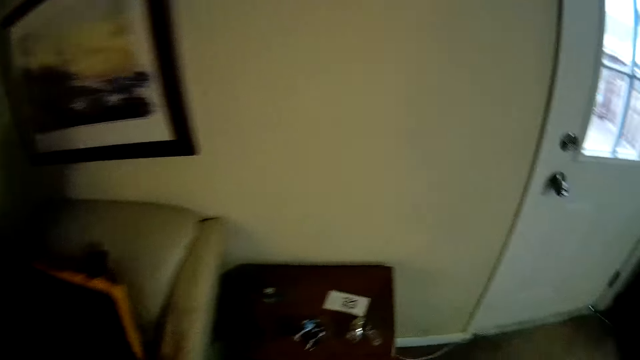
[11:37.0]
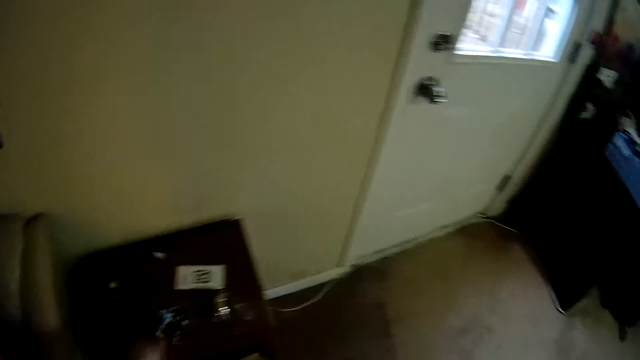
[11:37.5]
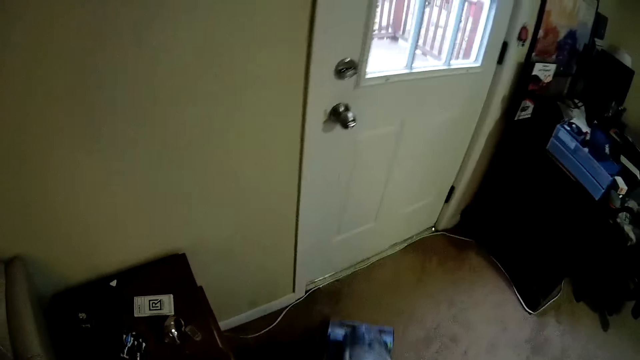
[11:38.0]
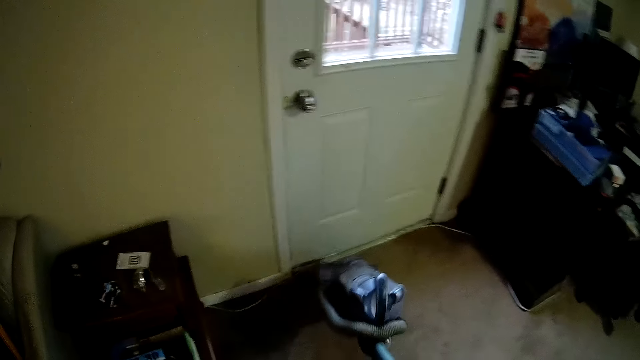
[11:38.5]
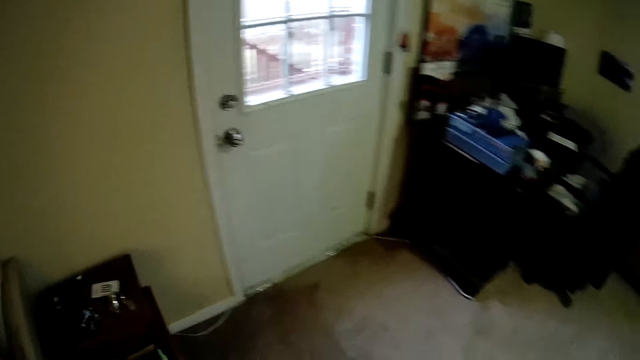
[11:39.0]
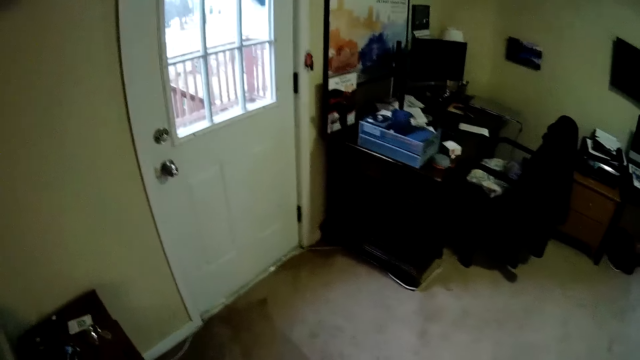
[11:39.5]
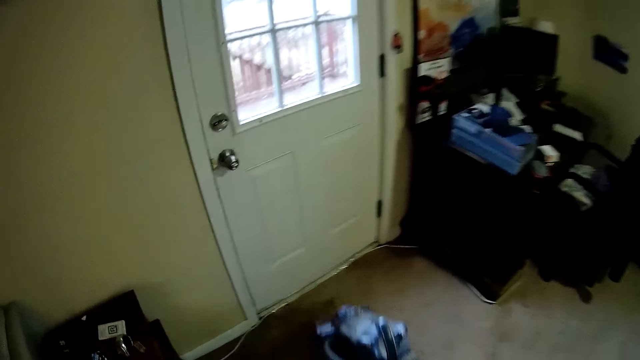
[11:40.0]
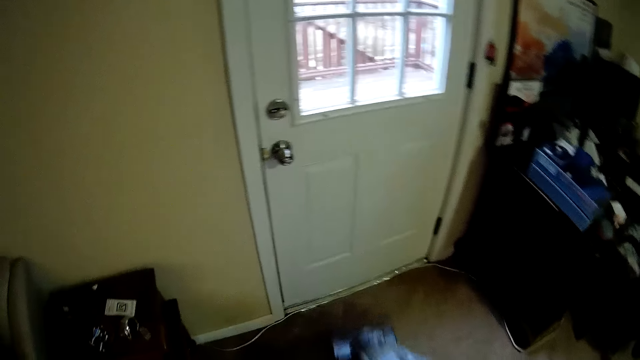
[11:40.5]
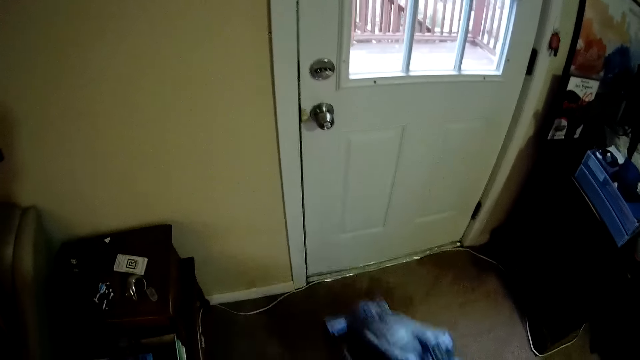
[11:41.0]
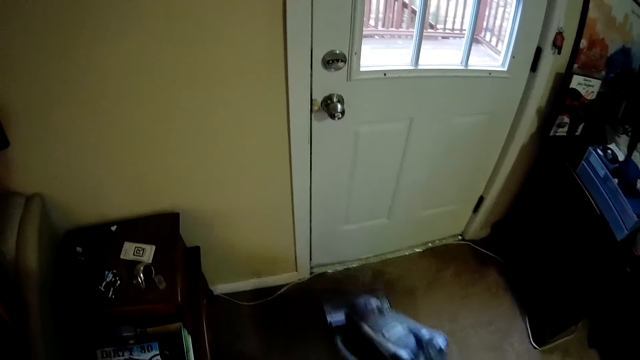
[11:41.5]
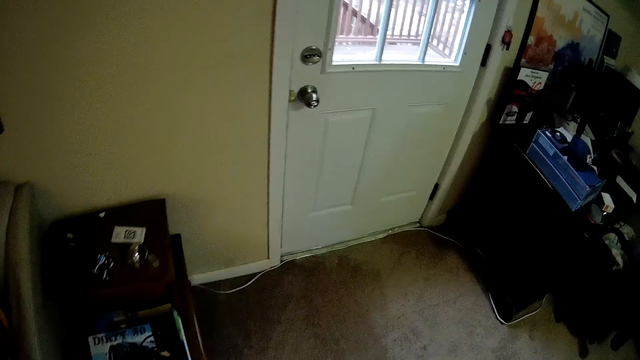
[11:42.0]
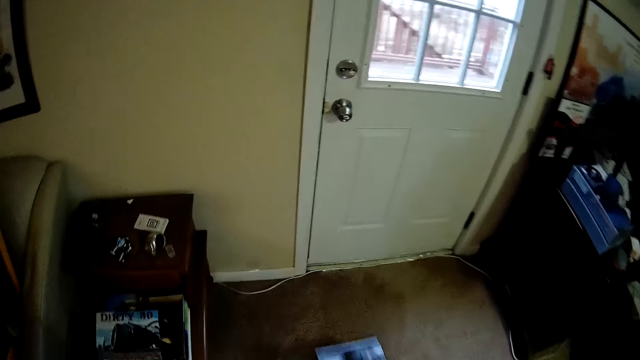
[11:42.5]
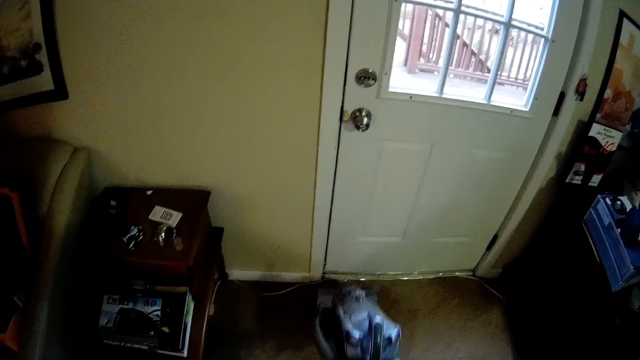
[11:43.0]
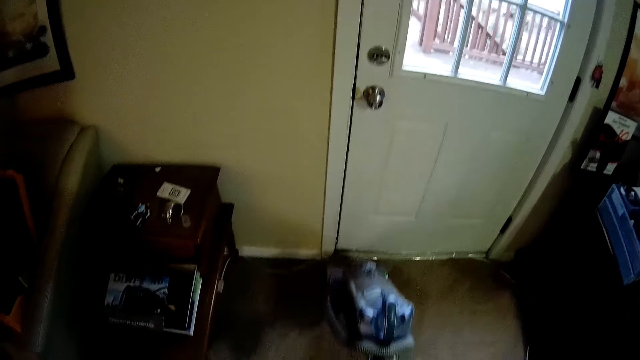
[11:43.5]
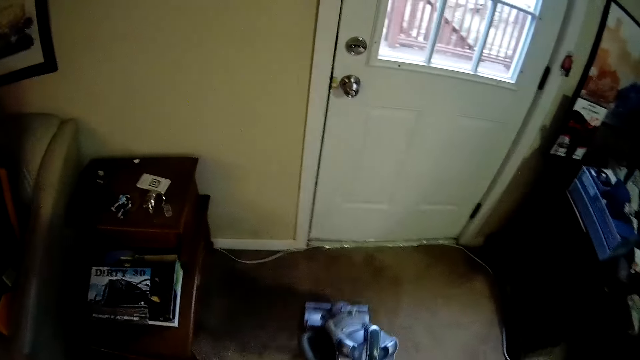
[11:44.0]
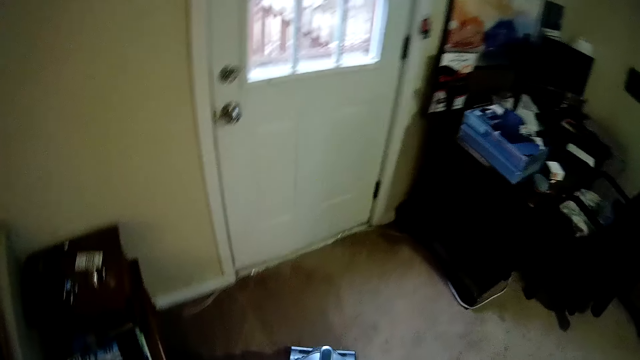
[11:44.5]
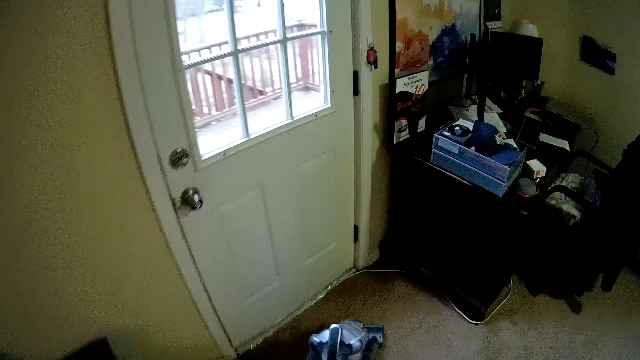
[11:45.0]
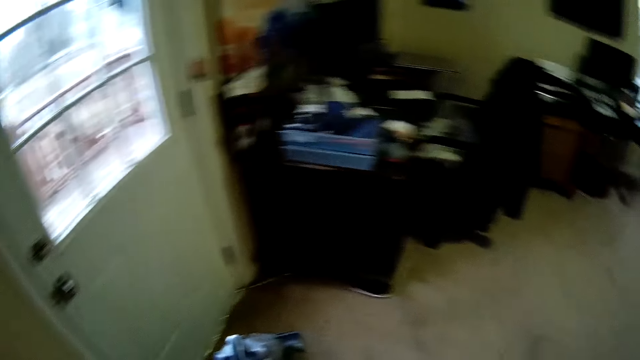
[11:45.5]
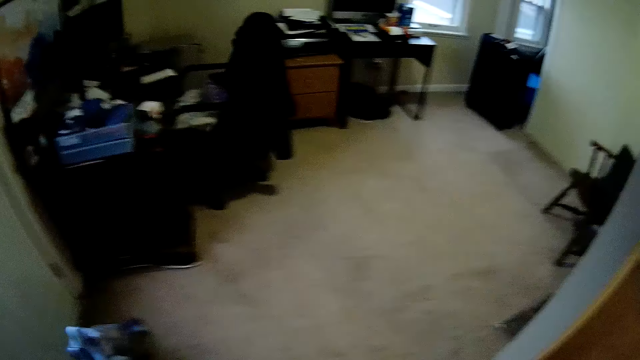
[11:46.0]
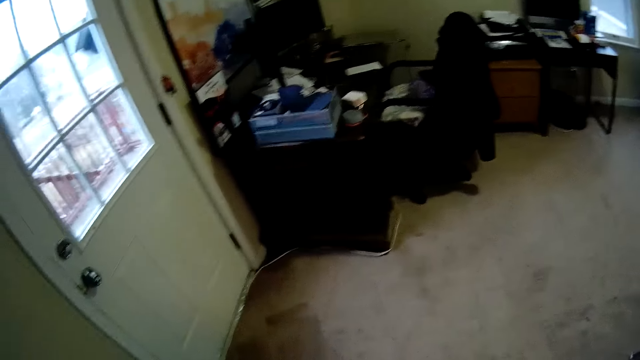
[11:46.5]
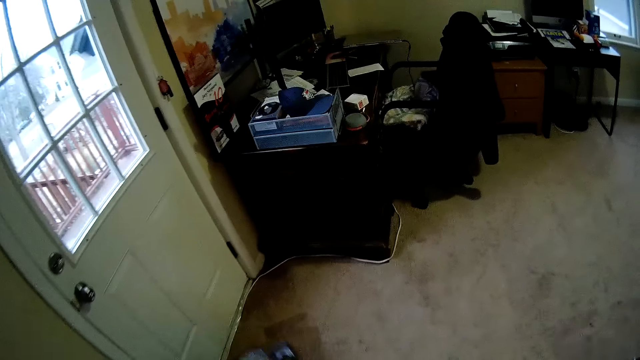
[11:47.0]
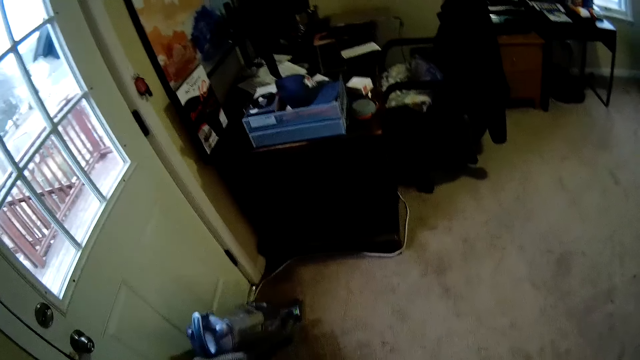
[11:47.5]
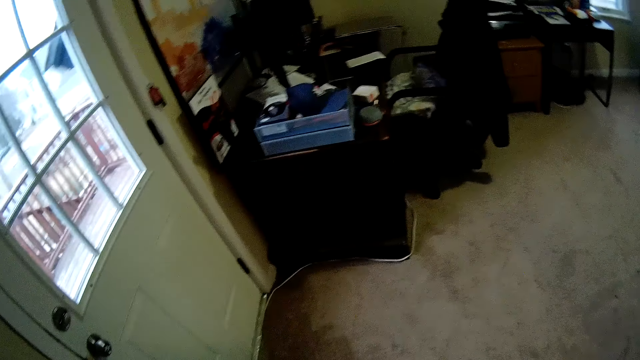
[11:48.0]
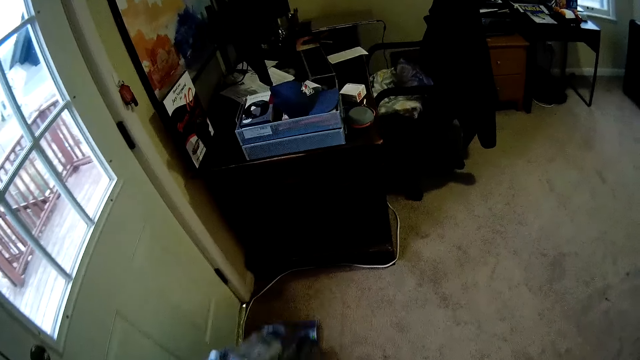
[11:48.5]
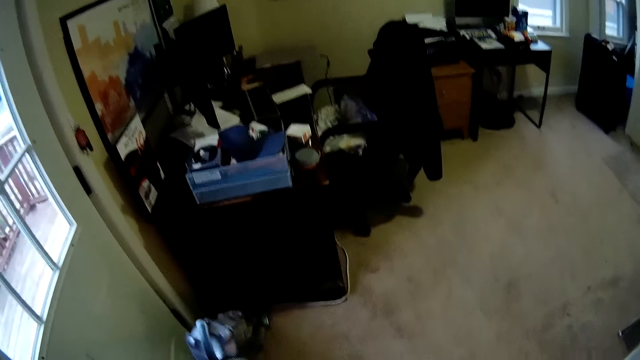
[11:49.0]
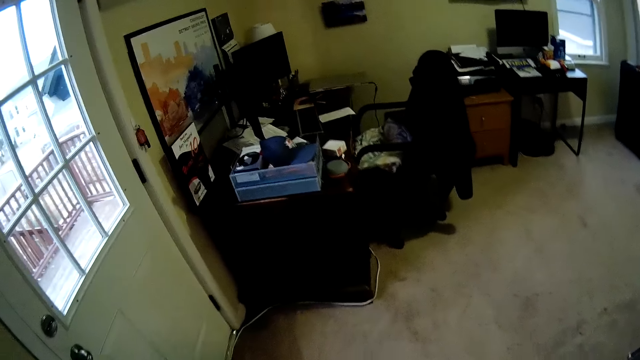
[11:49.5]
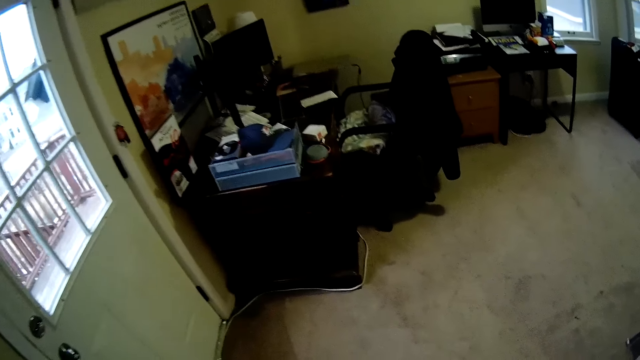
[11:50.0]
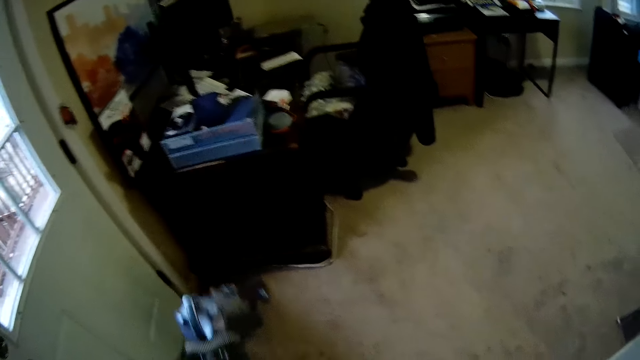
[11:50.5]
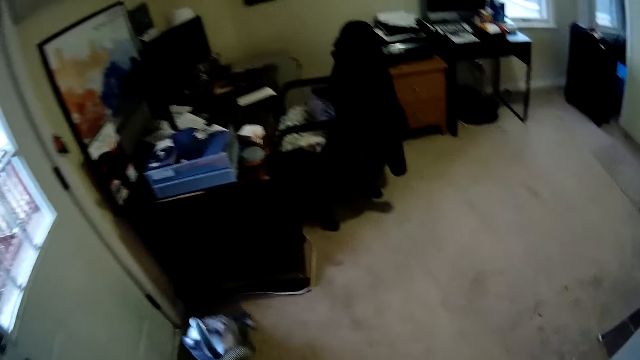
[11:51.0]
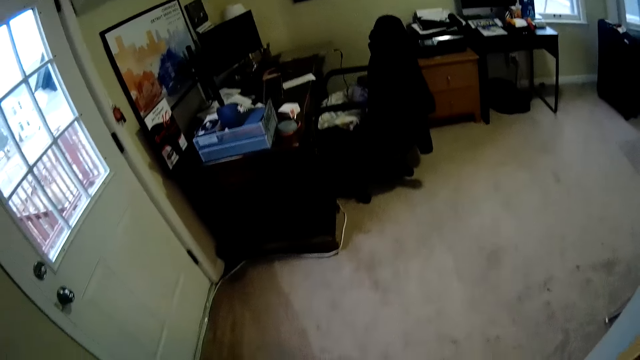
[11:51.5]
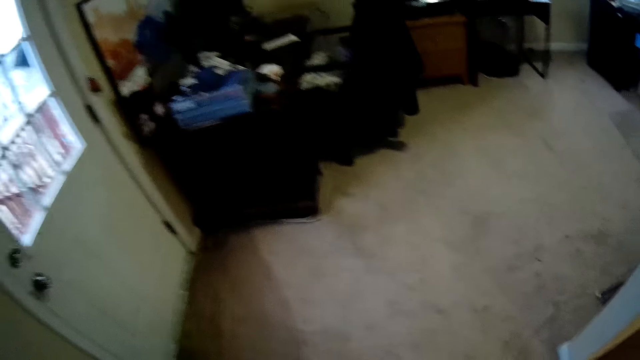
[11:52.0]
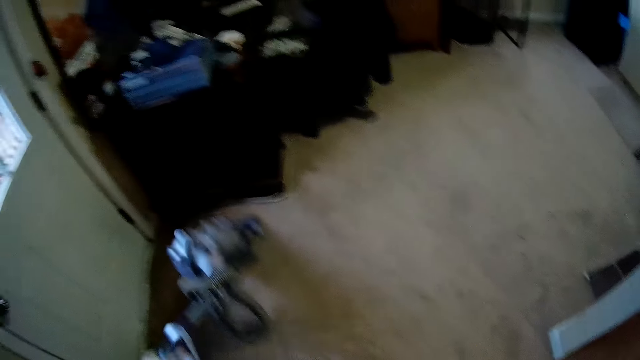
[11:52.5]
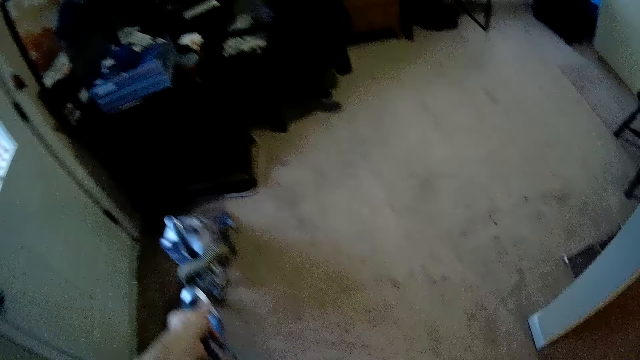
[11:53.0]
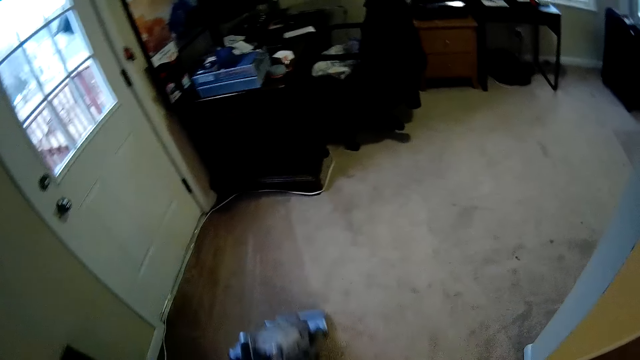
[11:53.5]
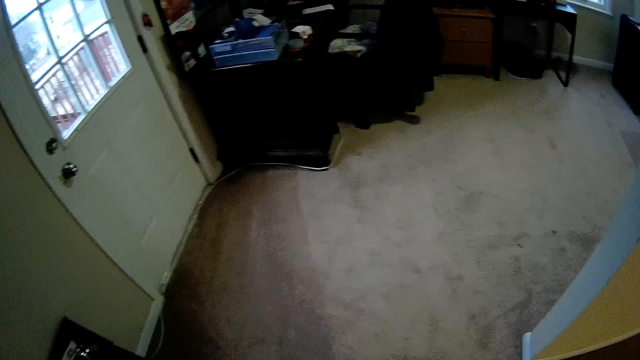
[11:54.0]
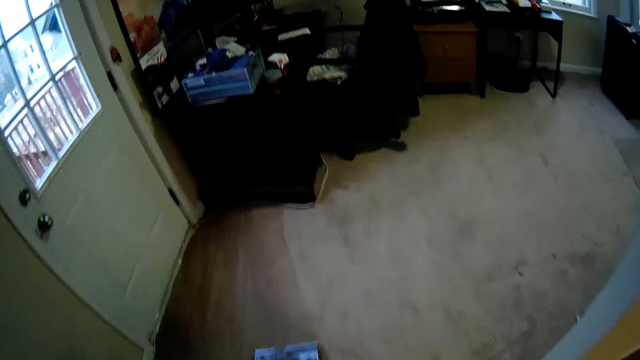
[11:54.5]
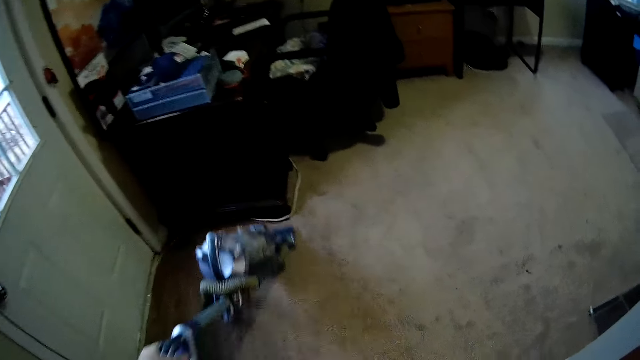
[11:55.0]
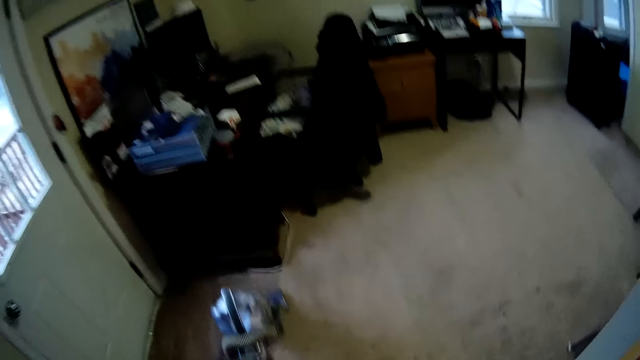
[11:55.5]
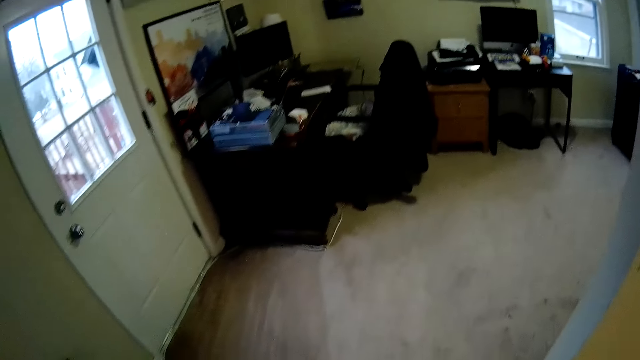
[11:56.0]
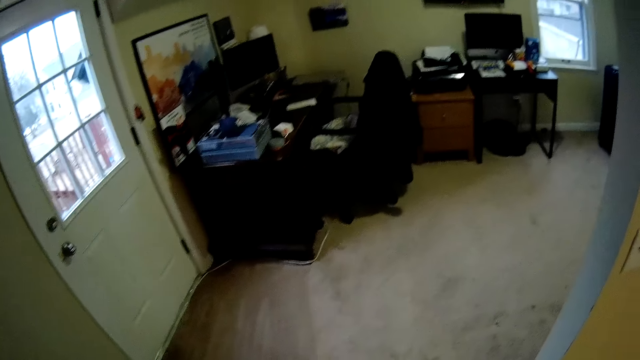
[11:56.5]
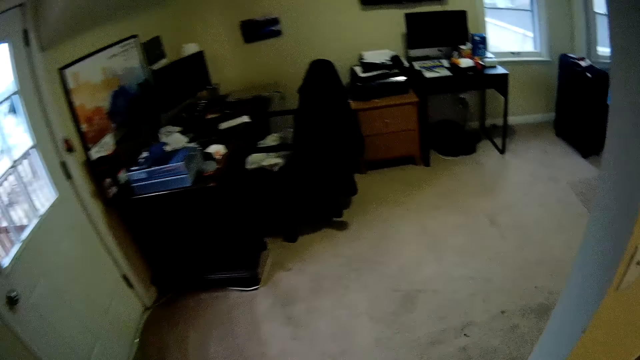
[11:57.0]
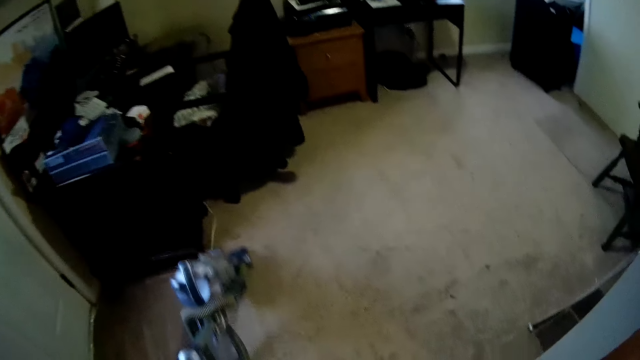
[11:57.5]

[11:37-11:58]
The camera wearer puts something on top of the table. They wash the carpet with the carpet washing machine or vacuum cleaner. They look around. They clean the house with the vacuum cleaner.
